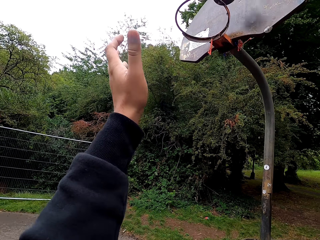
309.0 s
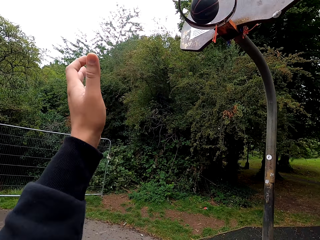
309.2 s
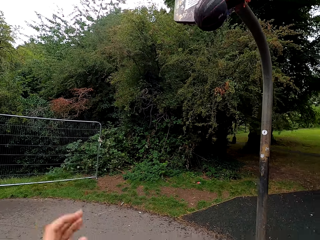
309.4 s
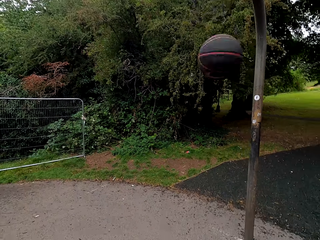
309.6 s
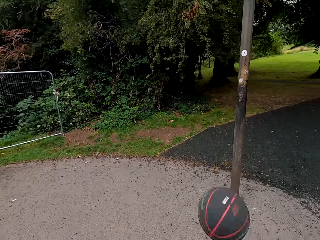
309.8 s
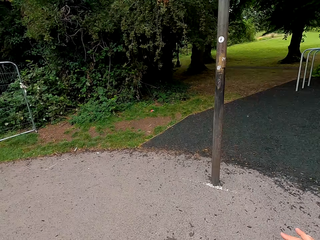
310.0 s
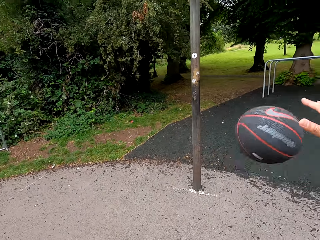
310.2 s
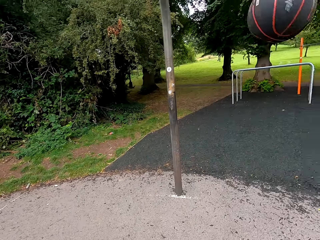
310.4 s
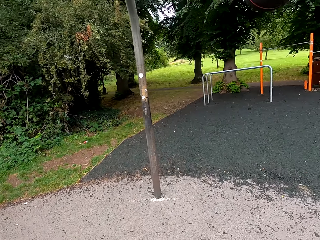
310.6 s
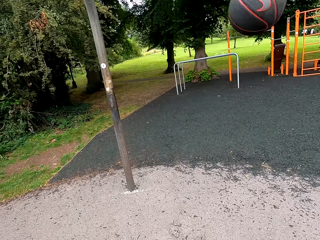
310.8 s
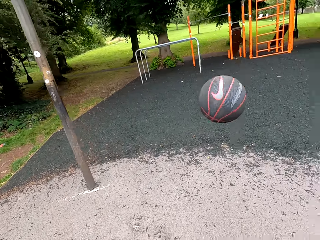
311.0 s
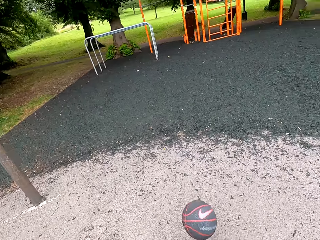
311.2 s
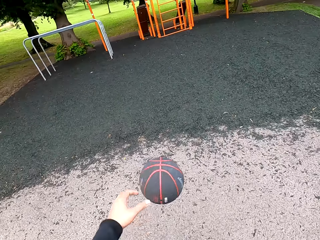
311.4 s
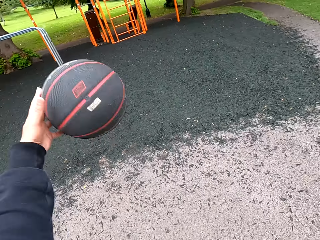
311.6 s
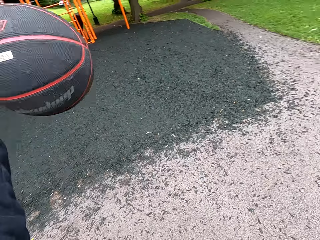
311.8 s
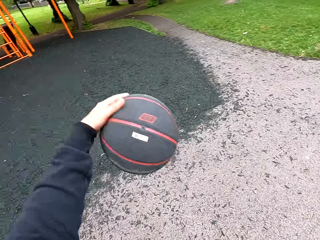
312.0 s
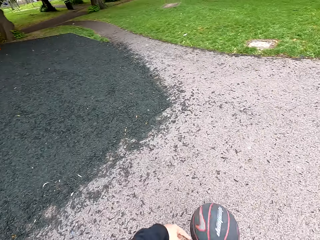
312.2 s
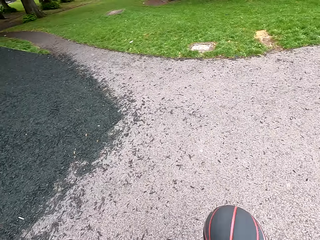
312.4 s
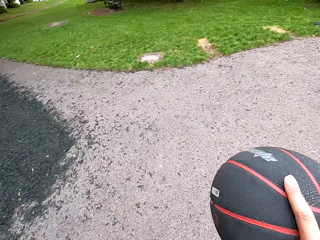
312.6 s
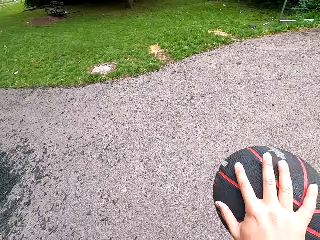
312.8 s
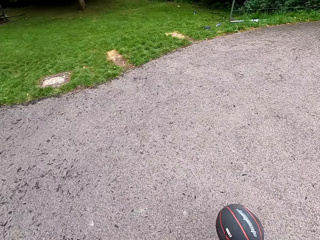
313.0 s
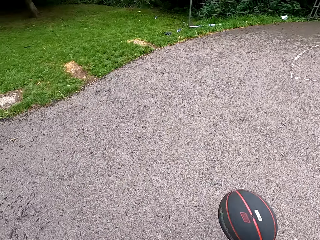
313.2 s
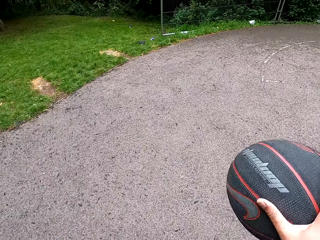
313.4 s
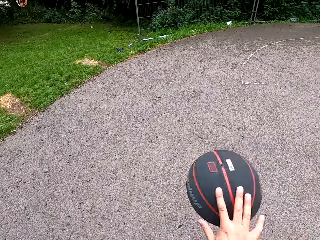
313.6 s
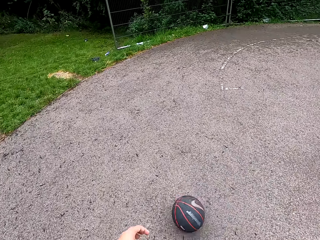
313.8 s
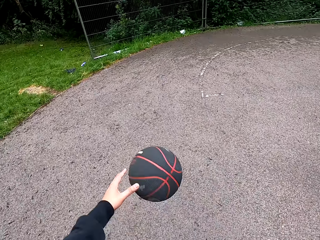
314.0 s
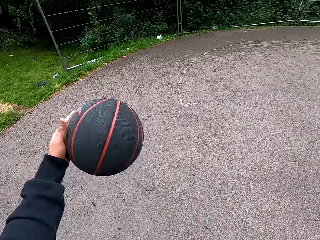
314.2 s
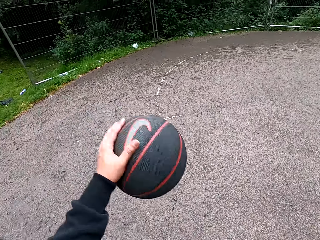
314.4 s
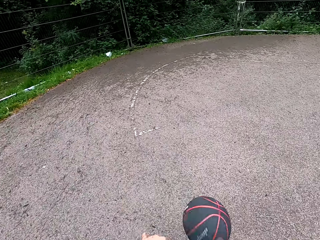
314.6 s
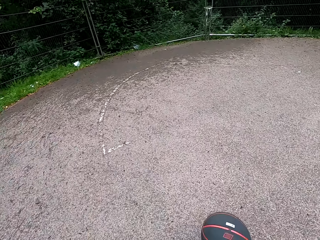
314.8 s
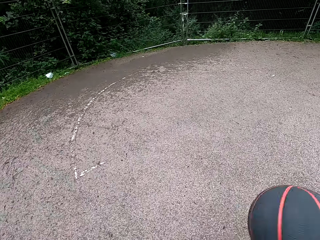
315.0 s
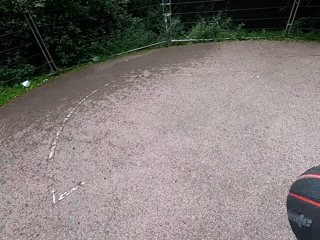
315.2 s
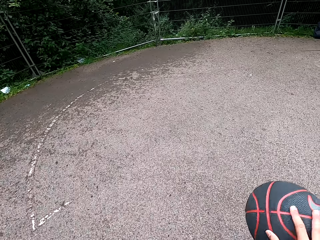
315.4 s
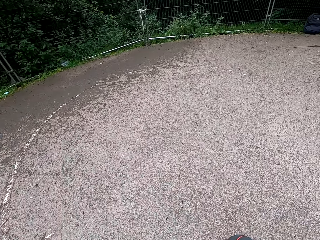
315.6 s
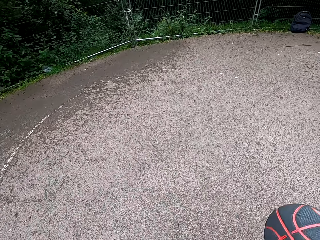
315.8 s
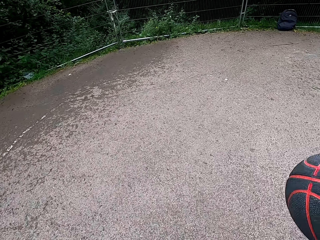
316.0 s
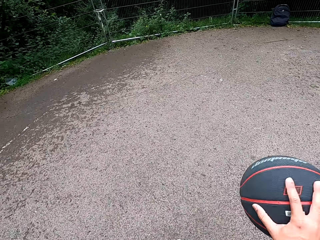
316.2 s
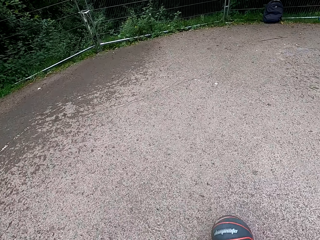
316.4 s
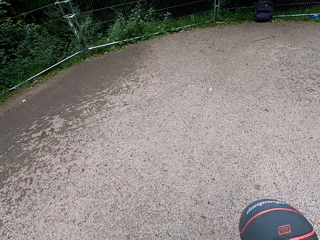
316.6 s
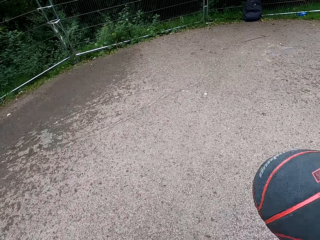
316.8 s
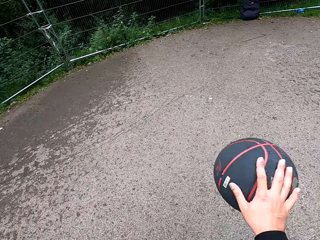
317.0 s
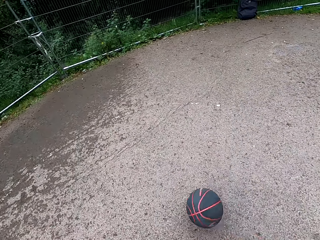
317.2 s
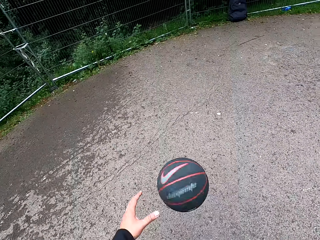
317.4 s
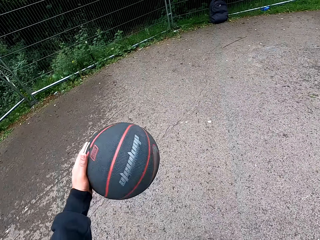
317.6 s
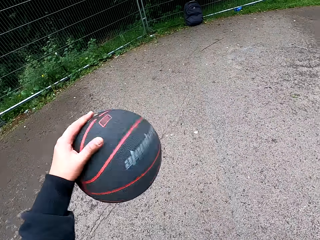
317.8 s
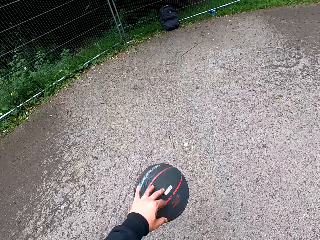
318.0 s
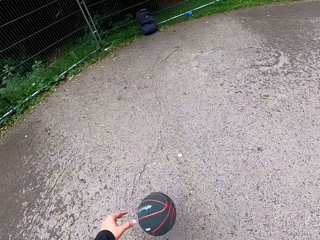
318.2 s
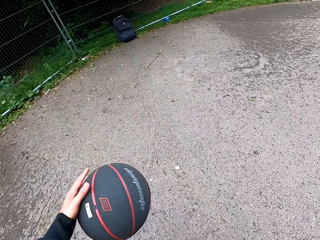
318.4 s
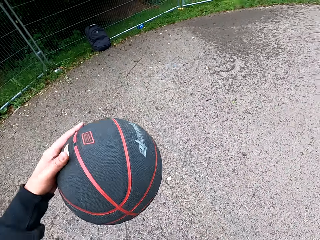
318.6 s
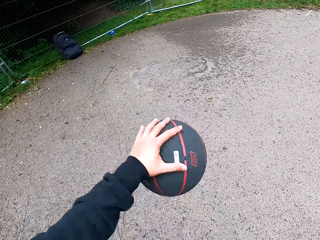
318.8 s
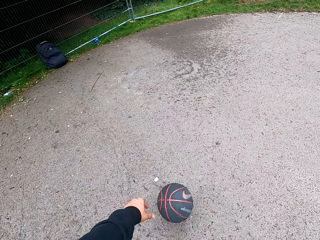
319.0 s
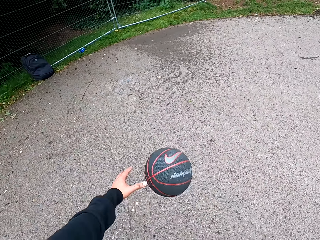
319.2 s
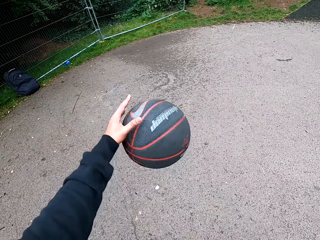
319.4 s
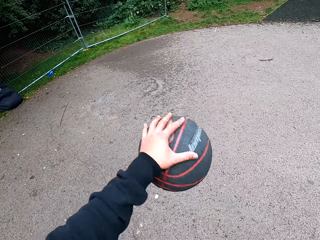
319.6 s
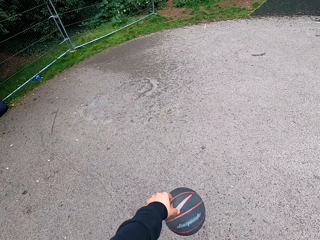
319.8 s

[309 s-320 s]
The camera wearer throws the ball in the goal post. They play basketball.

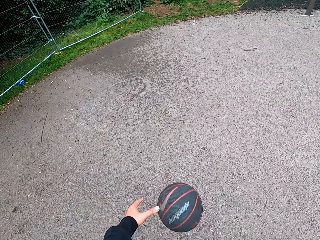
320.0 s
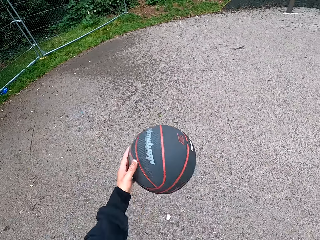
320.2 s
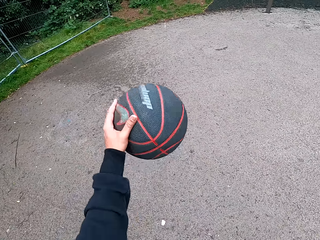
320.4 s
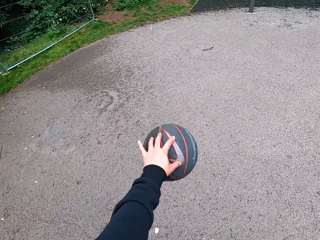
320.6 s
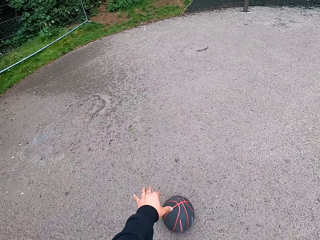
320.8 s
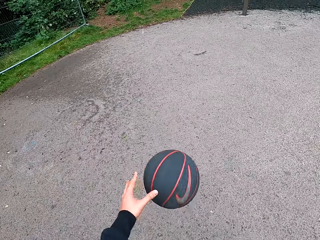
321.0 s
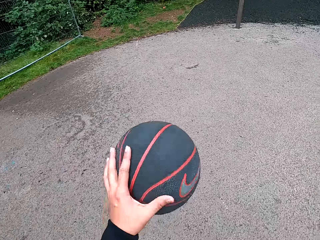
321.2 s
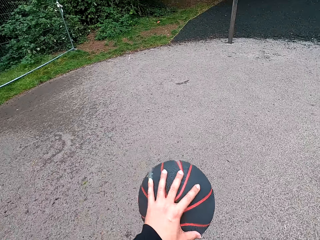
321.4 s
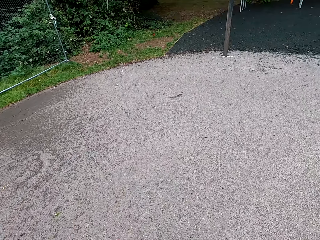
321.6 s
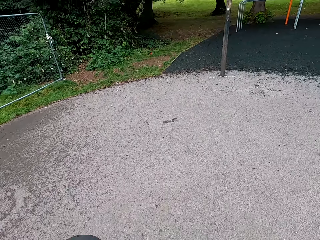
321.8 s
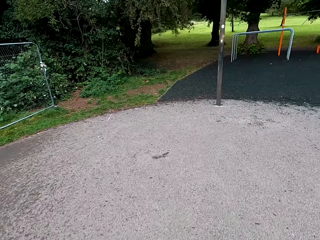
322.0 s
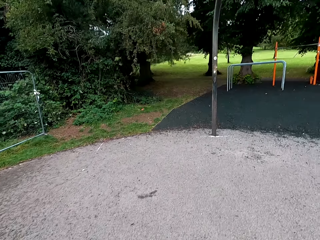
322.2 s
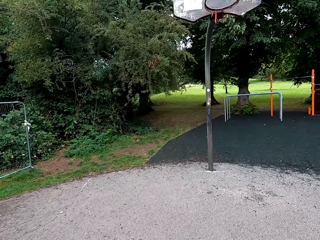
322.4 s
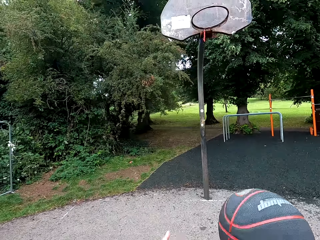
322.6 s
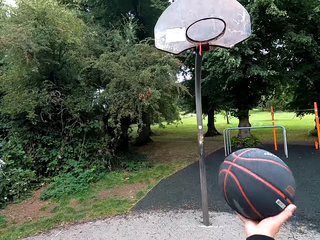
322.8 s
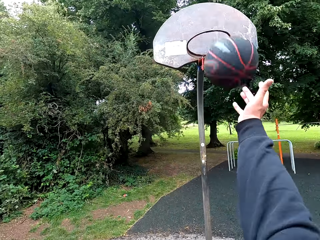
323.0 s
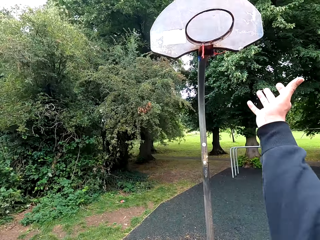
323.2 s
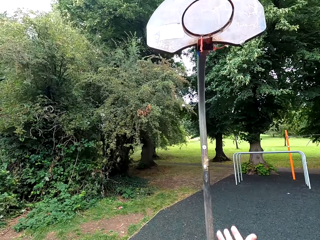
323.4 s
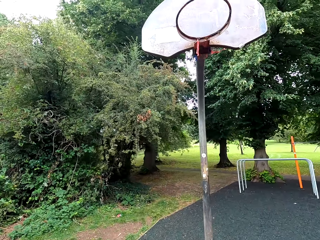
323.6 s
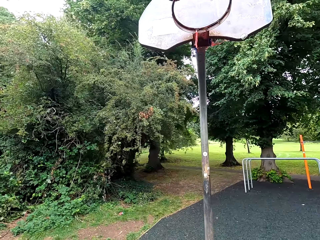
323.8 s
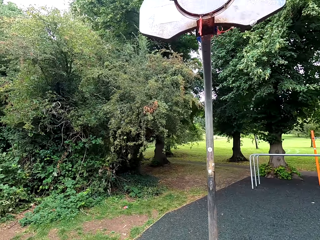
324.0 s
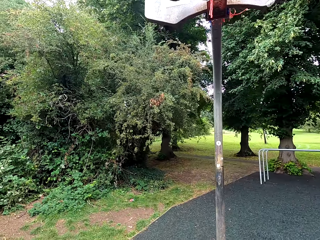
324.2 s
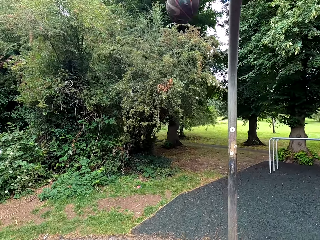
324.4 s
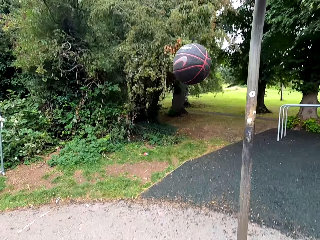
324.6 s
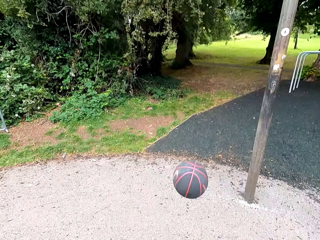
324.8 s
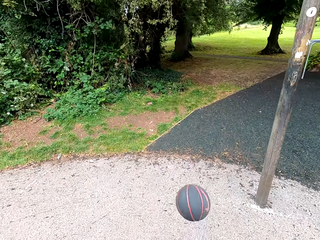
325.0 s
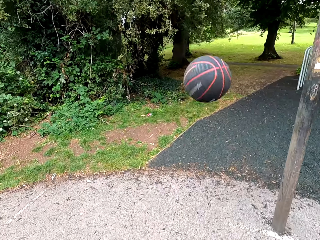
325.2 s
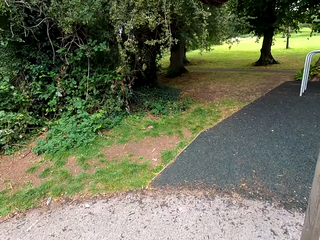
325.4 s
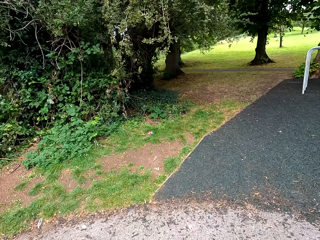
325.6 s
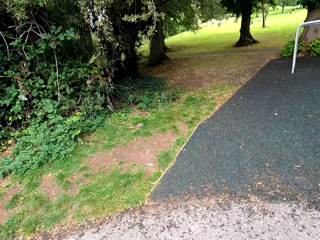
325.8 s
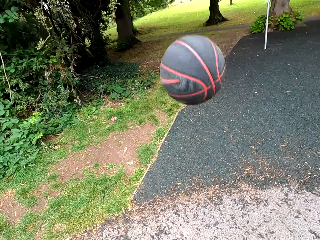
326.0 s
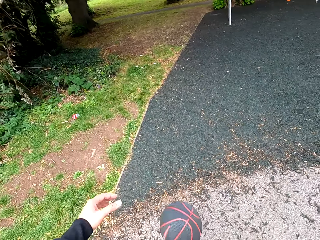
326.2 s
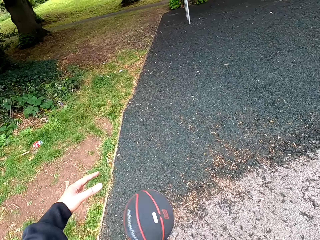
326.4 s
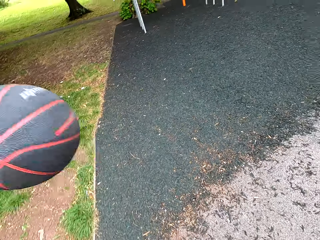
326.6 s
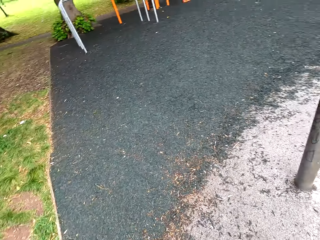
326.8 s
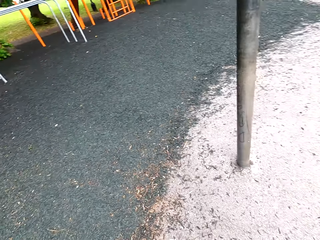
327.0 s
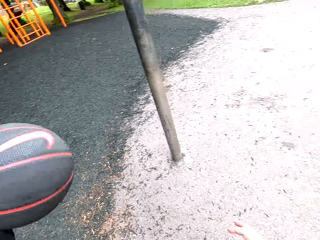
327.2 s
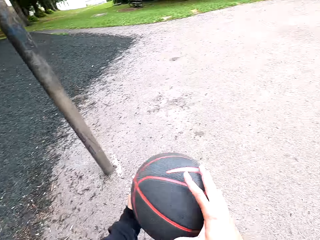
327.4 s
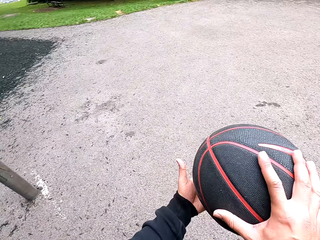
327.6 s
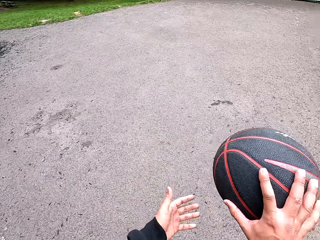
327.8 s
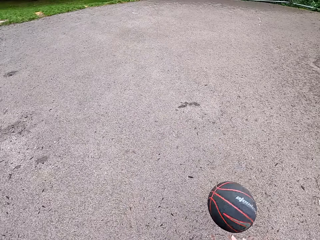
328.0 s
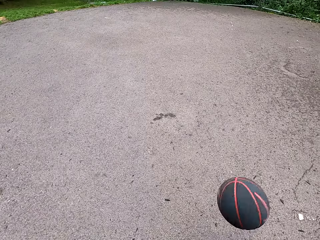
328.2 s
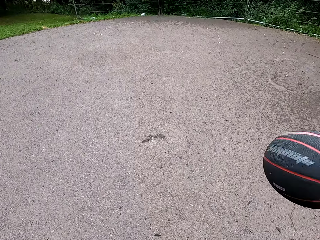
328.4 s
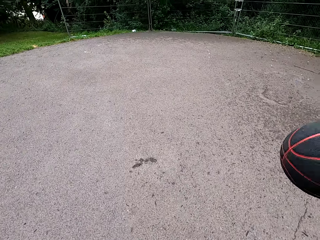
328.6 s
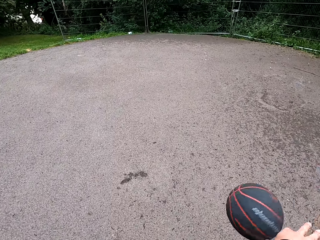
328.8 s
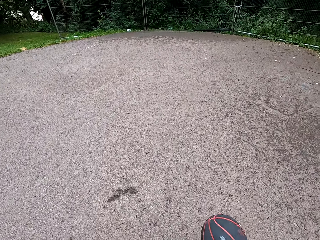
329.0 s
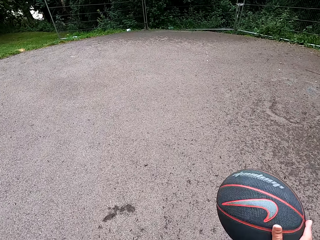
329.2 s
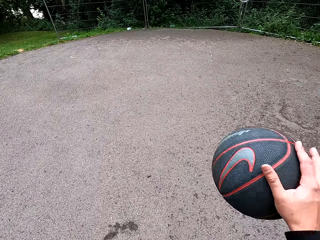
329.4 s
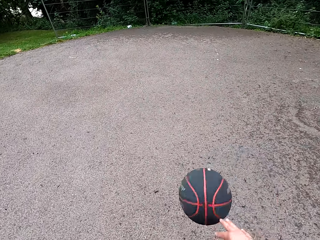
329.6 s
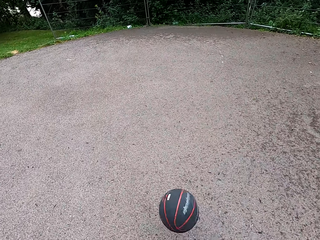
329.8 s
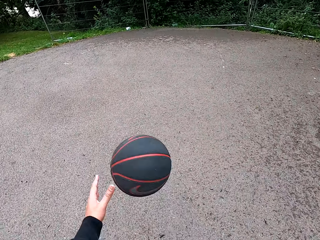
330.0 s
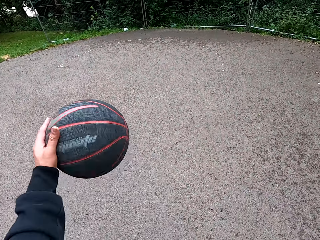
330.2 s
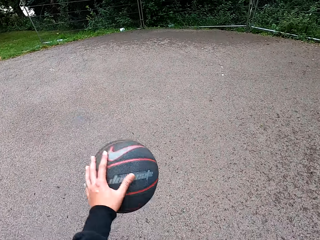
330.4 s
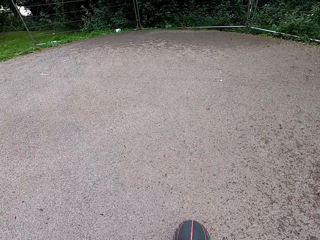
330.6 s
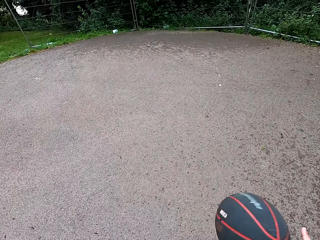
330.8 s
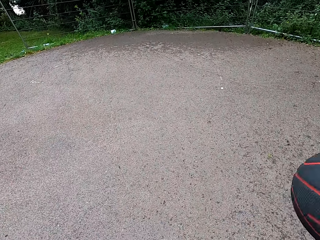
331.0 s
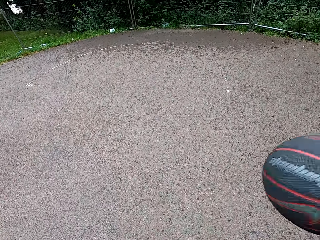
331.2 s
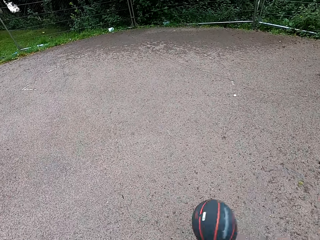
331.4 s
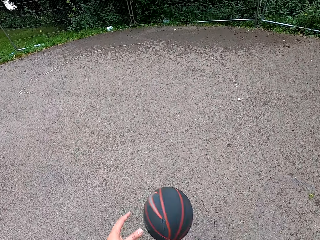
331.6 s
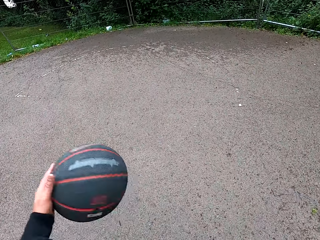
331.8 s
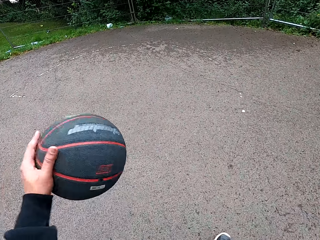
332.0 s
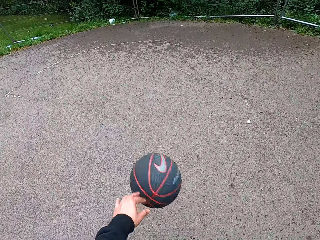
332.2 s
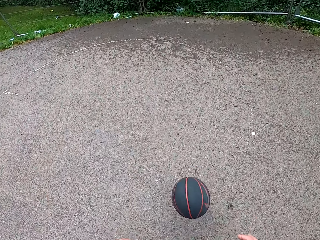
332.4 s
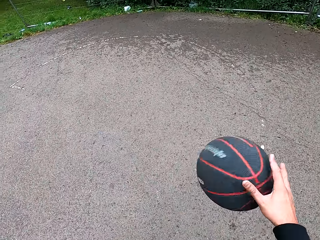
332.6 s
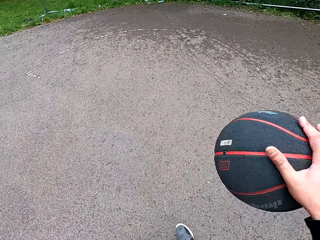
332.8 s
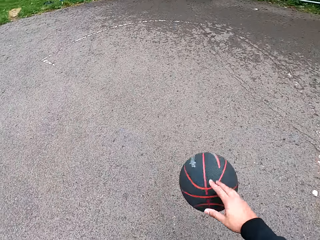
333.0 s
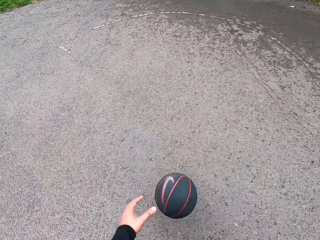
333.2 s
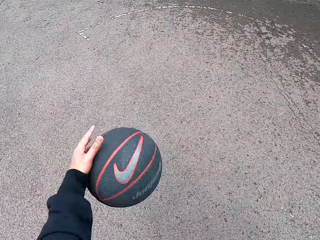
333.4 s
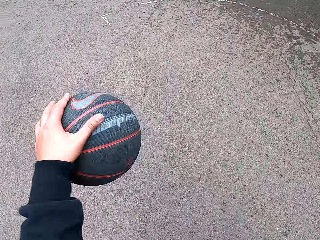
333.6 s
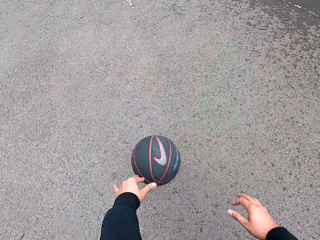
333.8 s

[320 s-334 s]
The camera wearer throws the ball in the goal post. They play basketball. They hold the ball. They play basketball.
